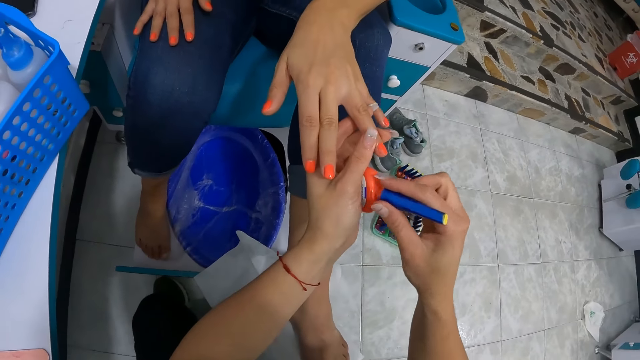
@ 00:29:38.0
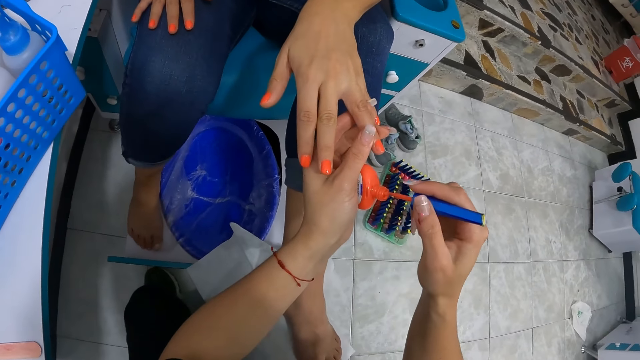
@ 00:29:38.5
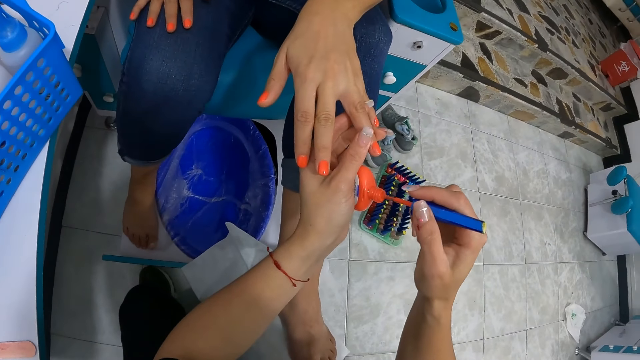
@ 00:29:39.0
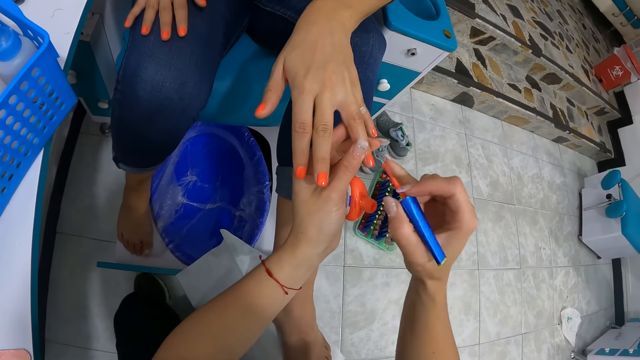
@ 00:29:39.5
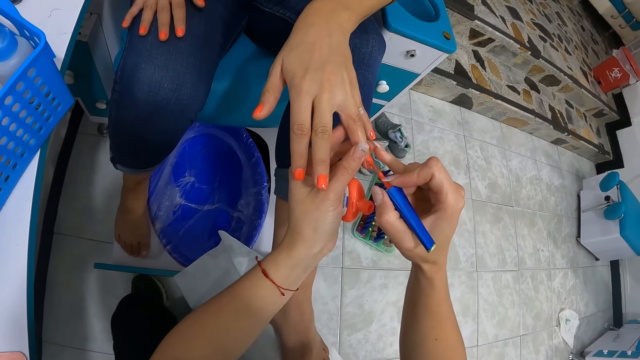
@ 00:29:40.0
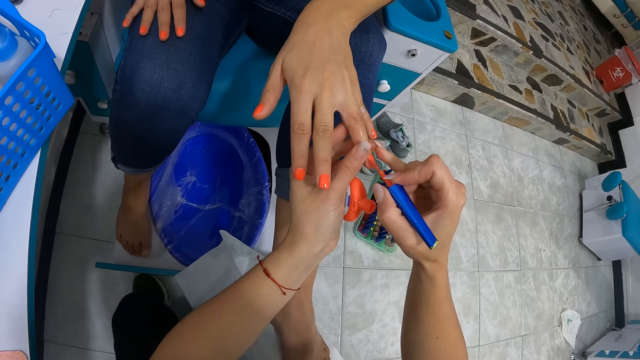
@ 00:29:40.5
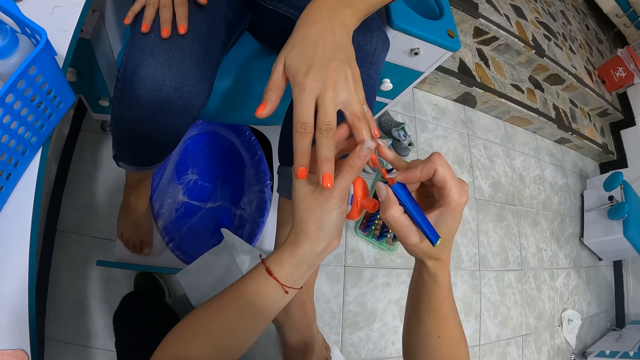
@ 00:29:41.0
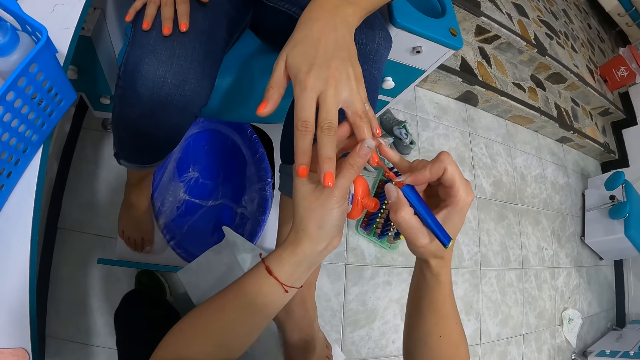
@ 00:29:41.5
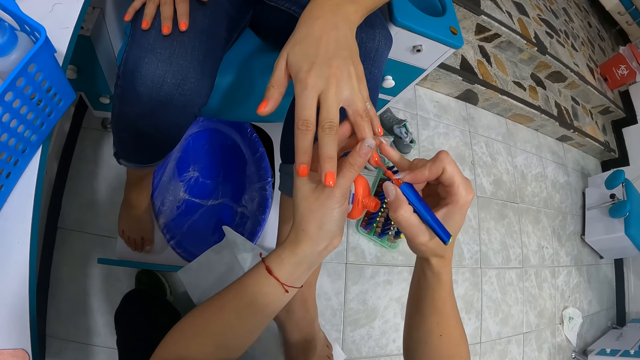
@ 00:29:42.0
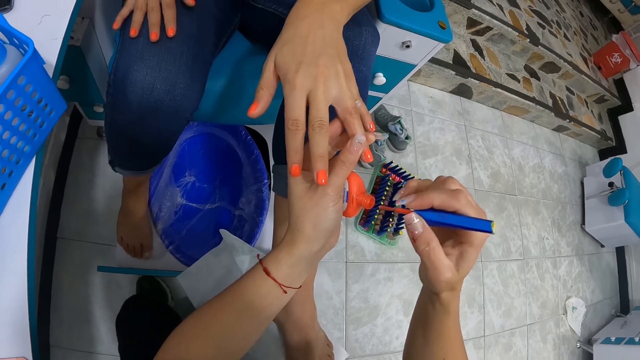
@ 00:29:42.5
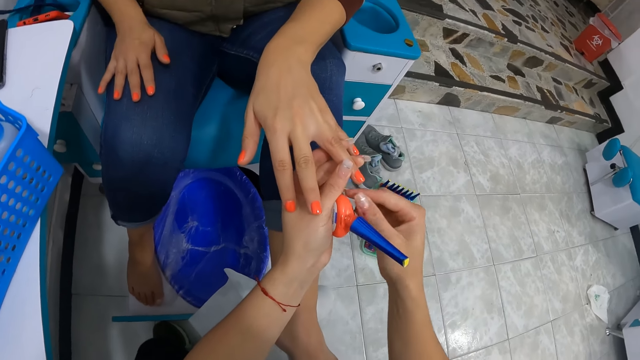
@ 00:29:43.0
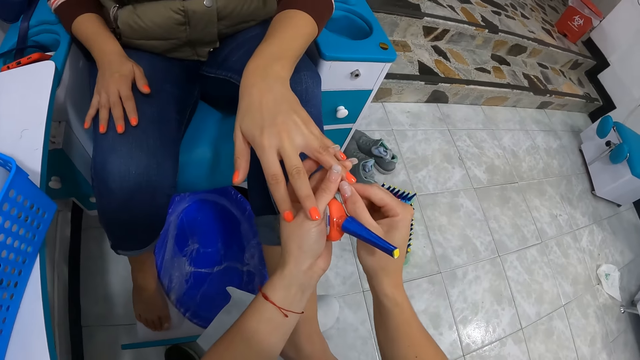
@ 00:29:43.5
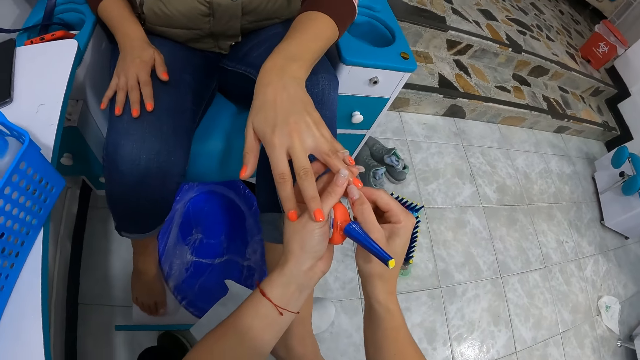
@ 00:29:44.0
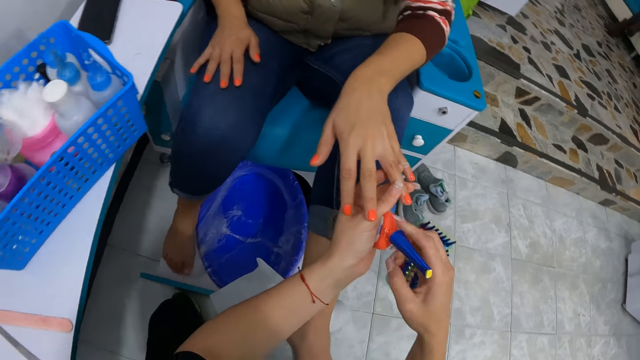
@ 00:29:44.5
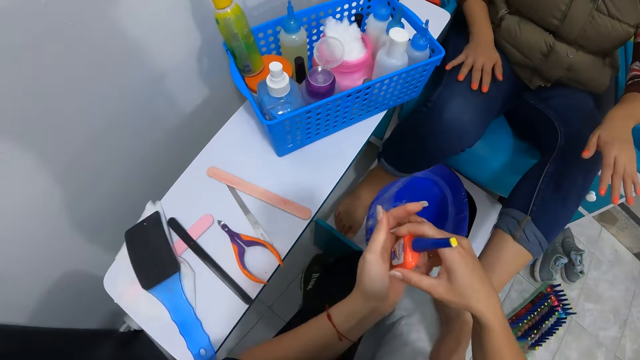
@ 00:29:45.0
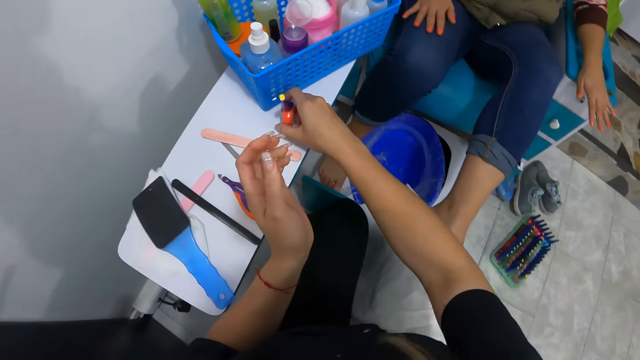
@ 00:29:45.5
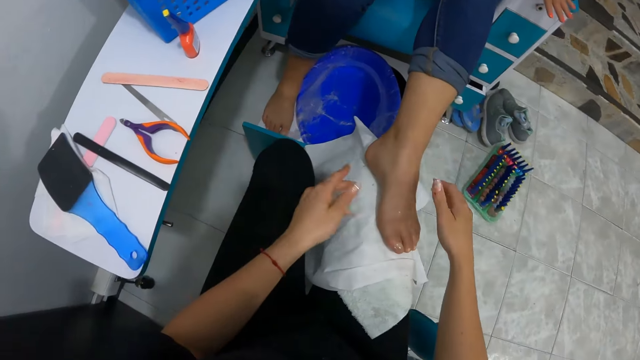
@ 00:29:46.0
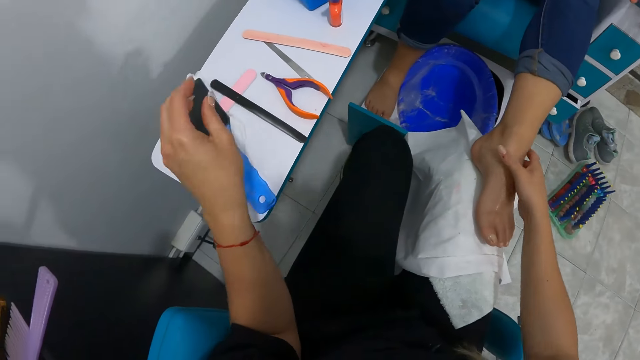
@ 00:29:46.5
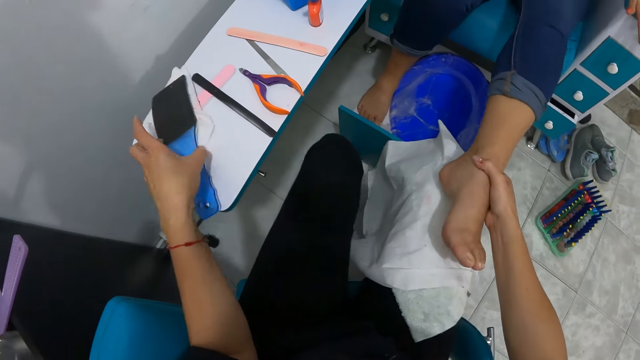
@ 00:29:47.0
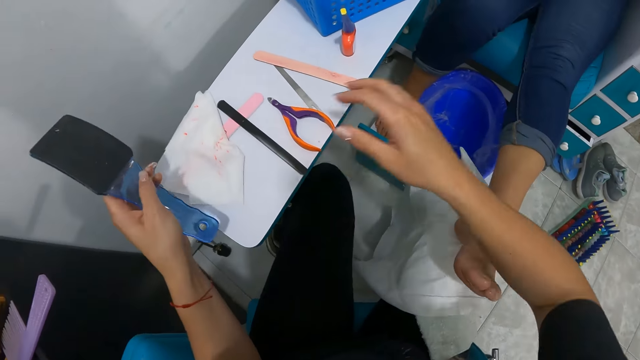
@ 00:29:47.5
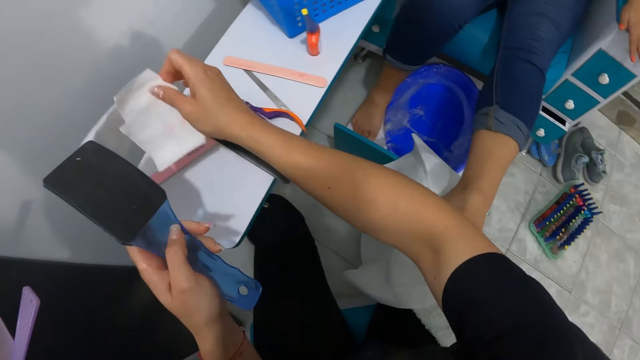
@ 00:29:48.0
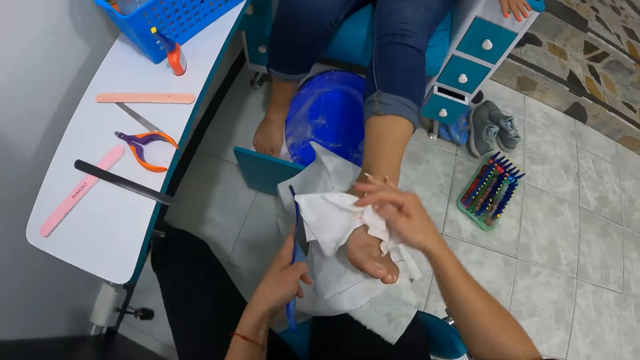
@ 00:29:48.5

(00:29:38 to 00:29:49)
The camera wearer holds the woman's left hand with her right hand. She applies the nail polish on the finger nail with her right hand. She covers the nail polish with her right hand. She cleans the nail polish on the woman's left hand with her right hand. She holds the nail polish with her right hand. She drops the nail polish on the table with her right hand. She adjusts the woman's left leg on her leg with her right hand. She picks a foot file on the table with her left hand. She picks a serviette paper on the table with her right hand.

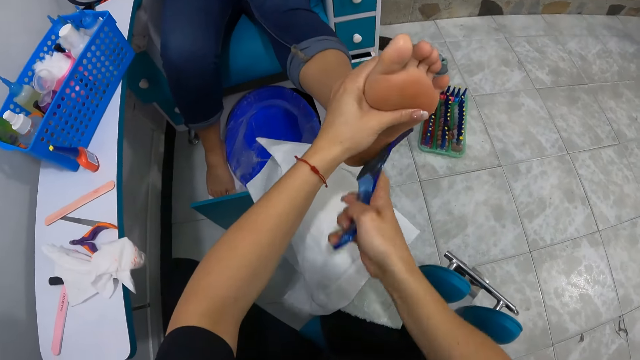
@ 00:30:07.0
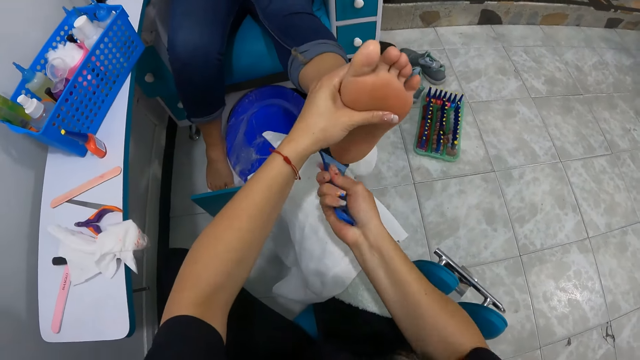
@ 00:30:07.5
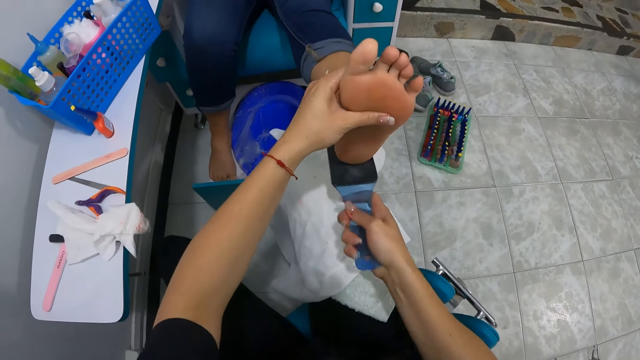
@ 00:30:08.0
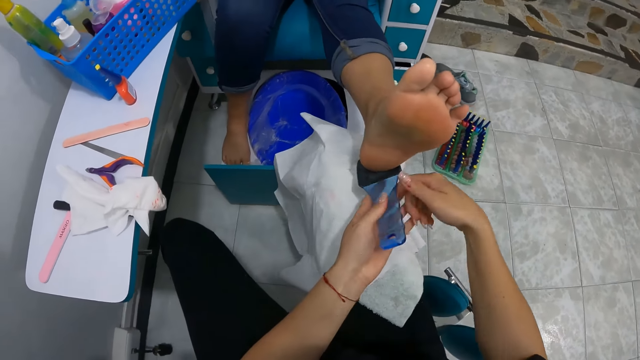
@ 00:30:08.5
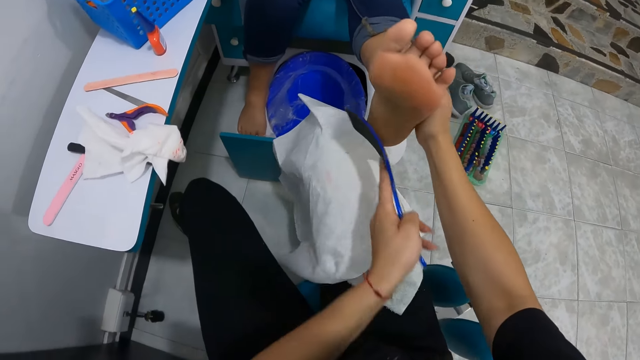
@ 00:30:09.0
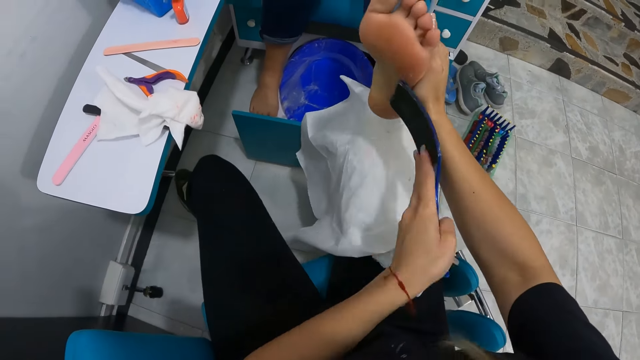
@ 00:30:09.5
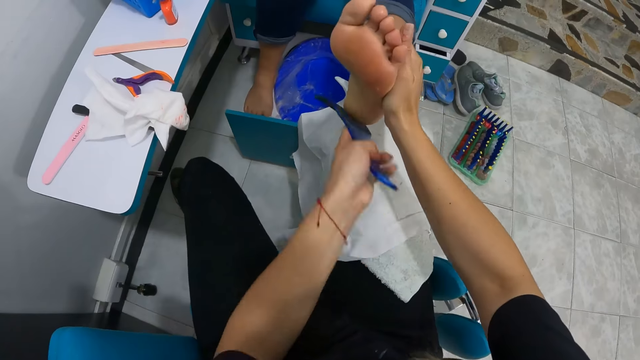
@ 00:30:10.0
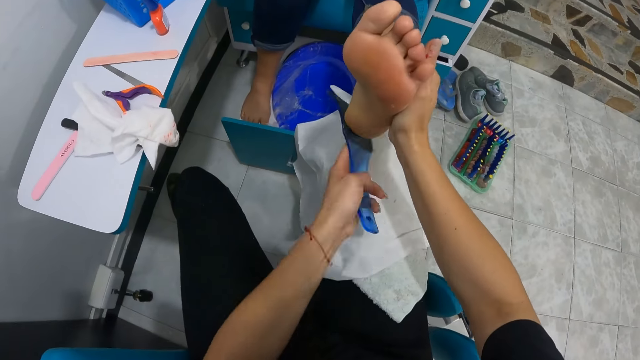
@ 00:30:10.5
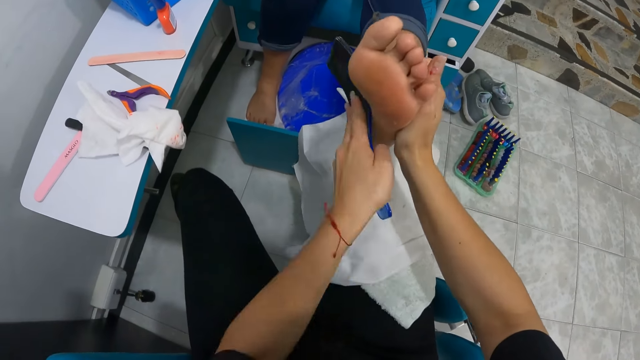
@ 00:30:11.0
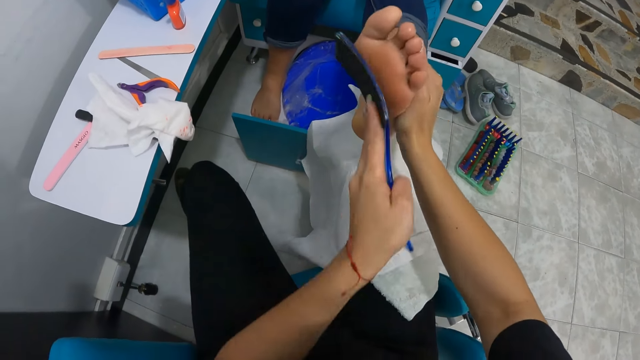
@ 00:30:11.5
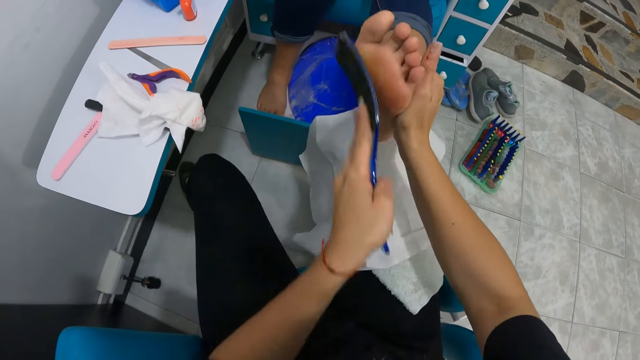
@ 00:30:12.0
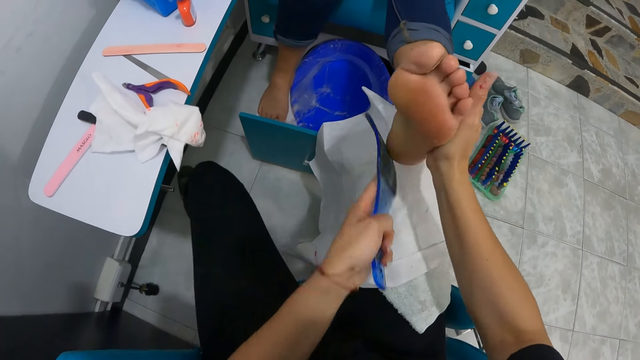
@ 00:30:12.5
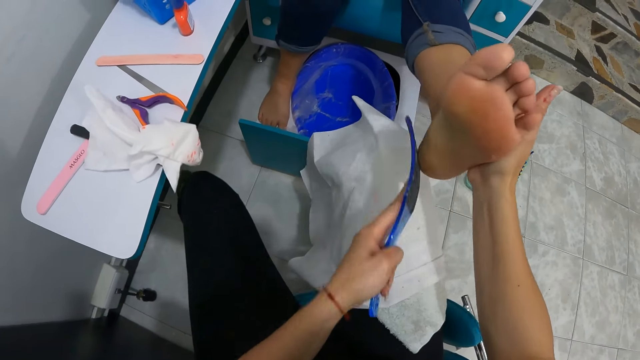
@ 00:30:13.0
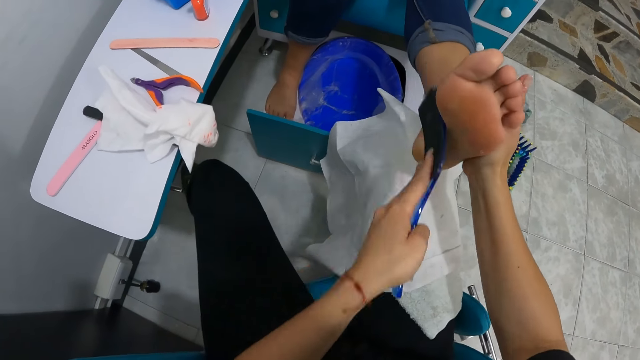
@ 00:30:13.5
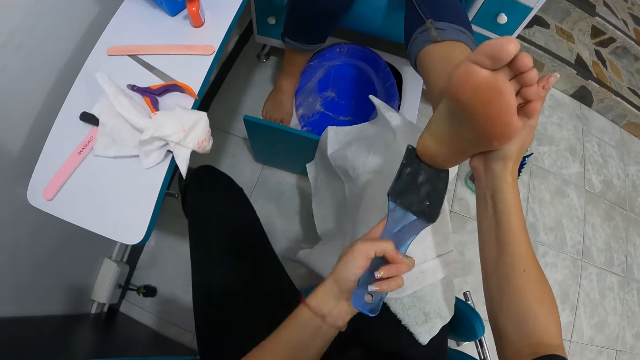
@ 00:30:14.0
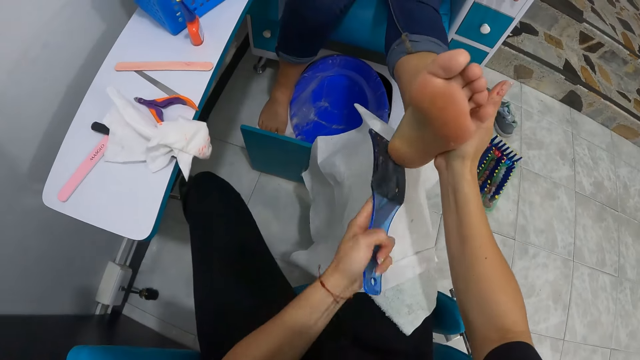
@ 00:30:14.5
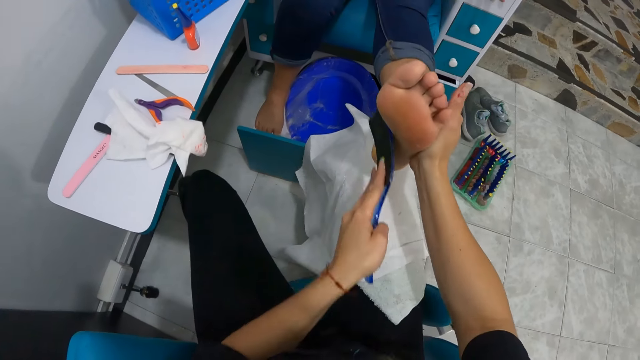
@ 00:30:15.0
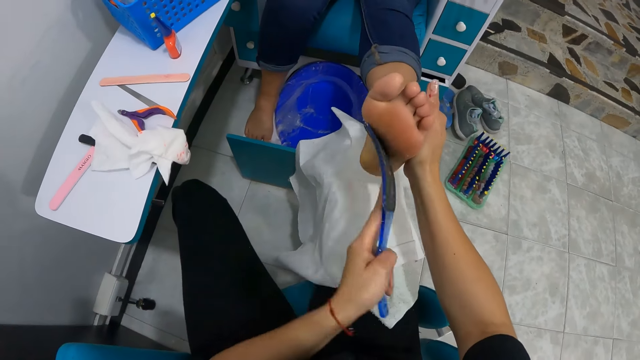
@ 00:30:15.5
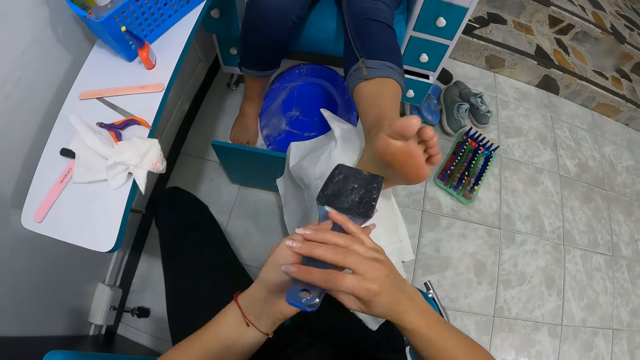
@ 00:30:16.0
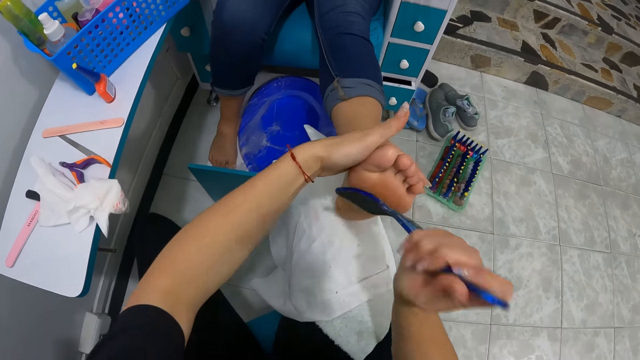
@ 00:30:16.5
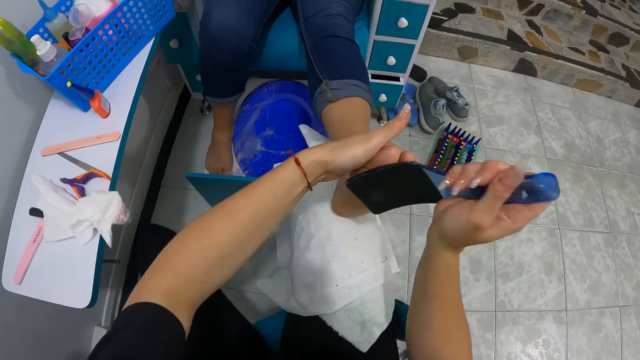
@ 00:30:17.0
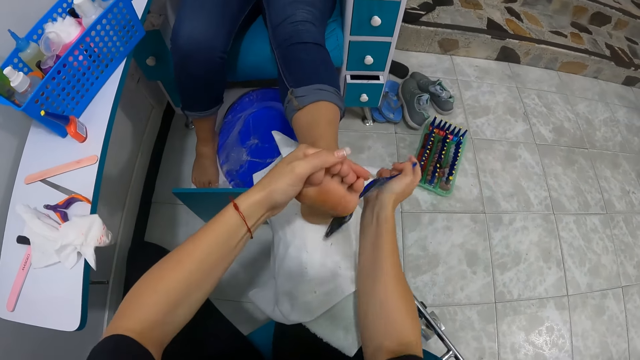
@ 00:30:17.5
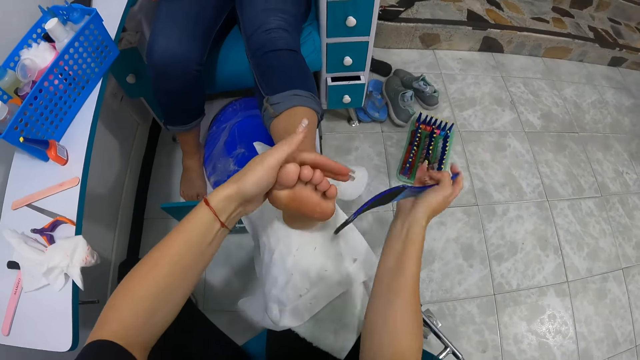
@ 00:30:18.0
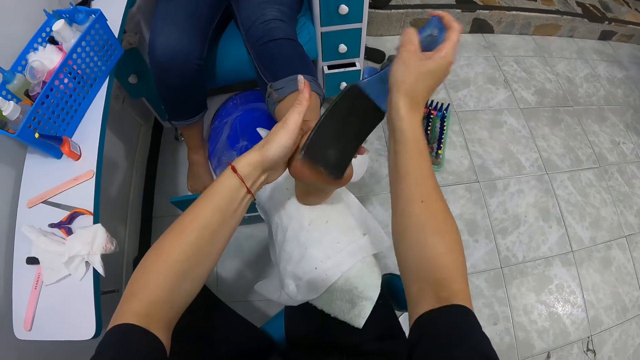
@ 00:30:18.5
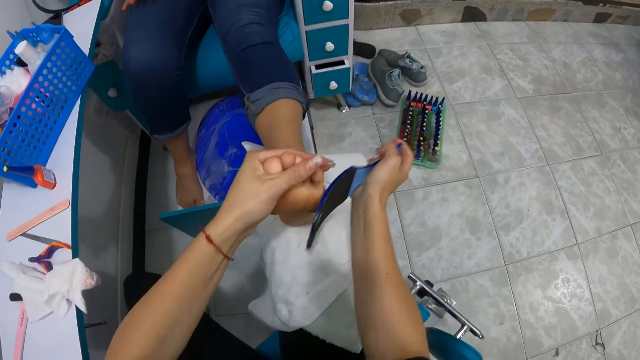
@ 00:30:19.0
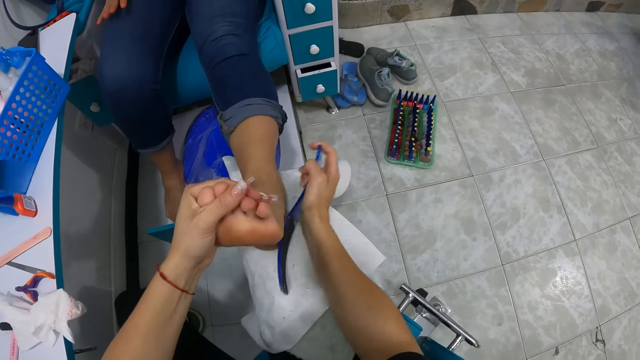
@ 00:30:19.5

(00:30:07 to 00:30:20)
The camera wearer passes the foot file from her right hand to her left hand. She holds the woman's left leg with her right hand. She files the woman's left foot with the foot file in her left hand. She passes the foot file from her left hand to her right hand. She holds the woman's left leg with her left hand. She files the woman's left foot with the foot file in her right hand.
